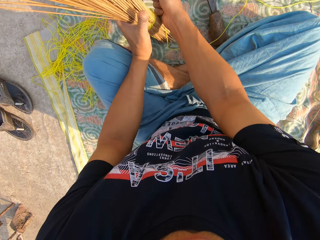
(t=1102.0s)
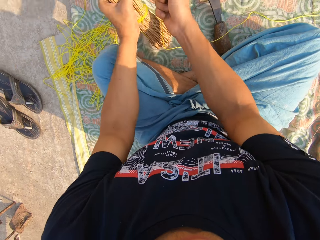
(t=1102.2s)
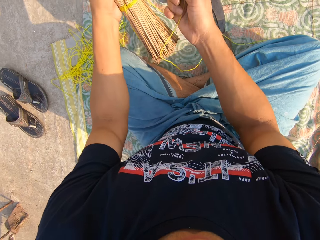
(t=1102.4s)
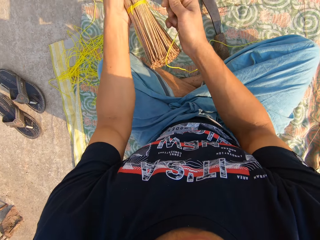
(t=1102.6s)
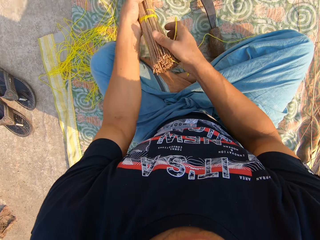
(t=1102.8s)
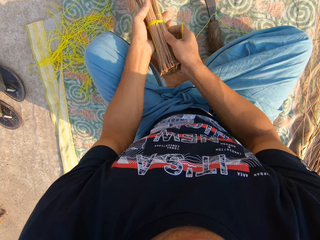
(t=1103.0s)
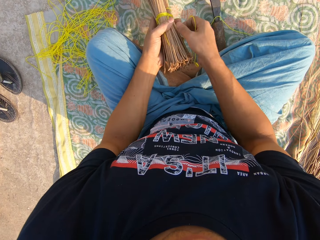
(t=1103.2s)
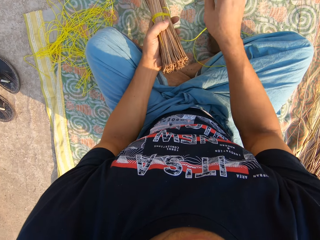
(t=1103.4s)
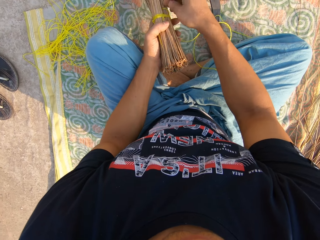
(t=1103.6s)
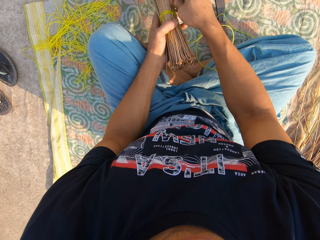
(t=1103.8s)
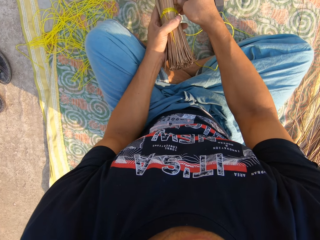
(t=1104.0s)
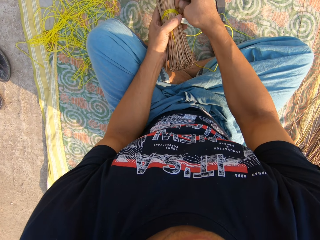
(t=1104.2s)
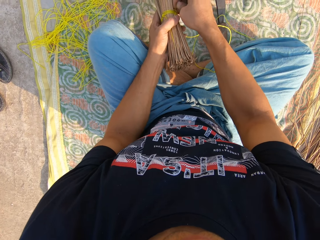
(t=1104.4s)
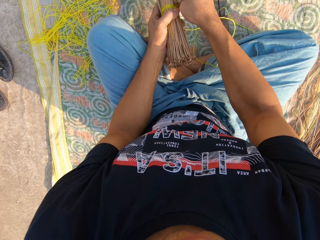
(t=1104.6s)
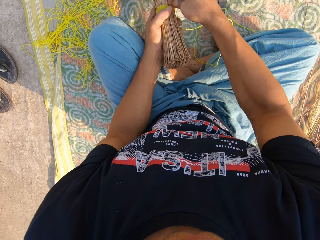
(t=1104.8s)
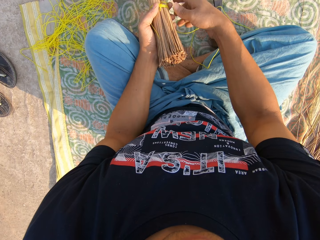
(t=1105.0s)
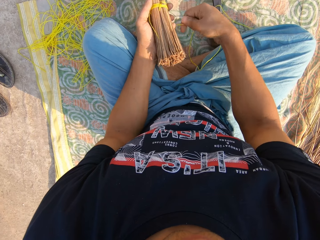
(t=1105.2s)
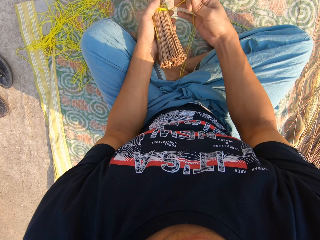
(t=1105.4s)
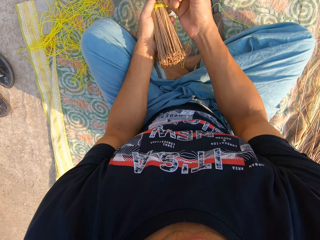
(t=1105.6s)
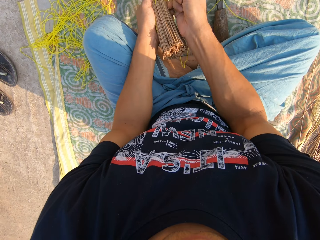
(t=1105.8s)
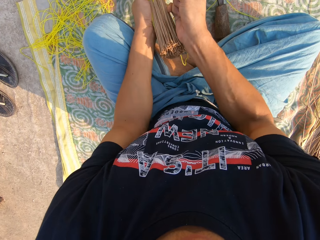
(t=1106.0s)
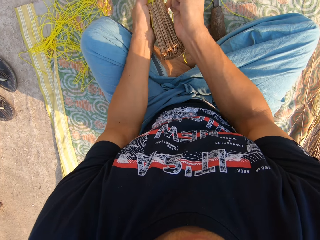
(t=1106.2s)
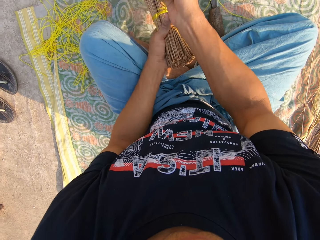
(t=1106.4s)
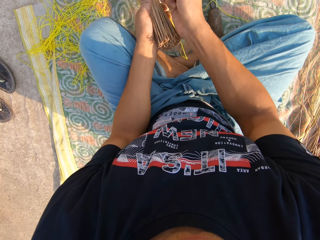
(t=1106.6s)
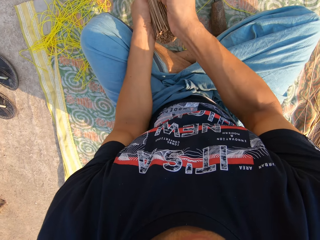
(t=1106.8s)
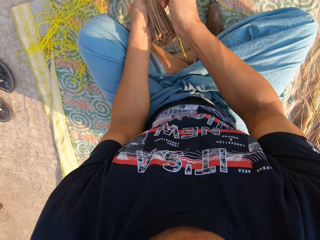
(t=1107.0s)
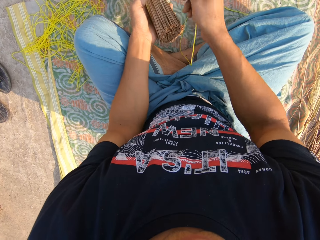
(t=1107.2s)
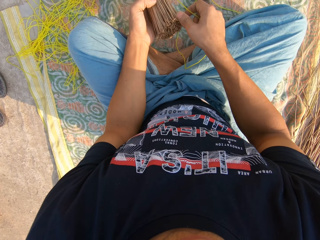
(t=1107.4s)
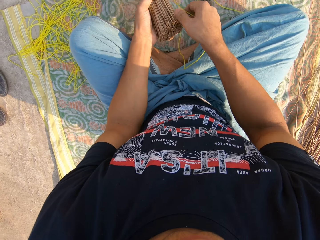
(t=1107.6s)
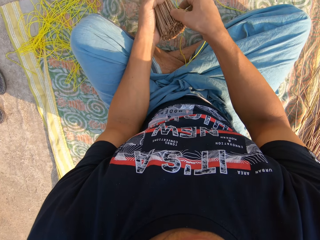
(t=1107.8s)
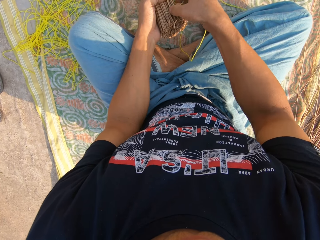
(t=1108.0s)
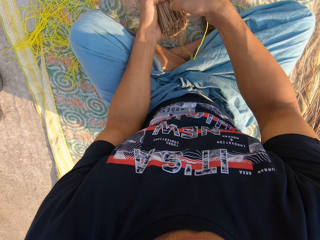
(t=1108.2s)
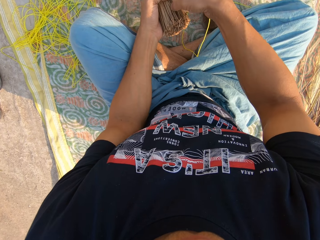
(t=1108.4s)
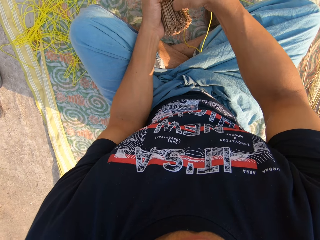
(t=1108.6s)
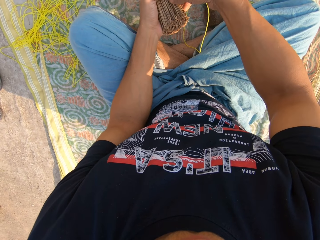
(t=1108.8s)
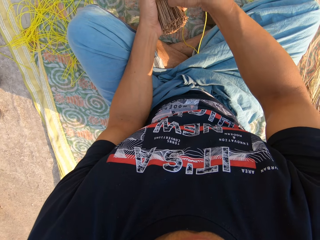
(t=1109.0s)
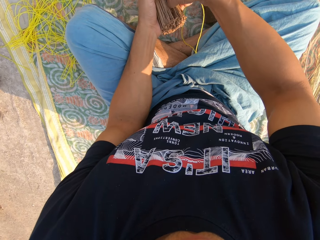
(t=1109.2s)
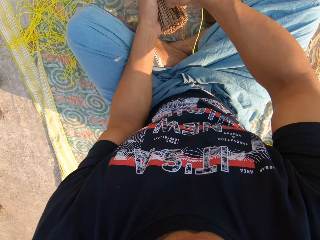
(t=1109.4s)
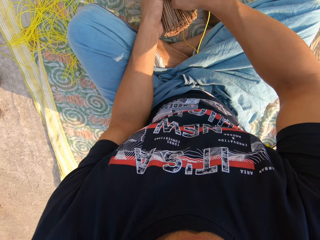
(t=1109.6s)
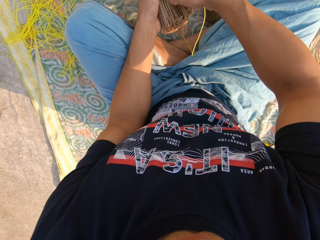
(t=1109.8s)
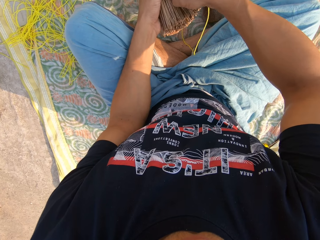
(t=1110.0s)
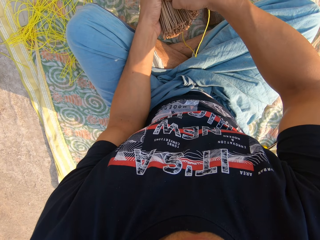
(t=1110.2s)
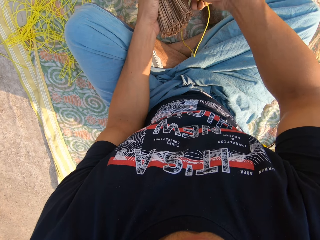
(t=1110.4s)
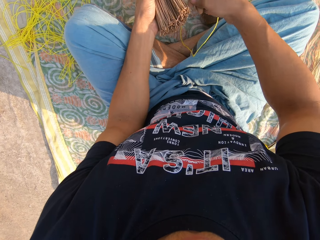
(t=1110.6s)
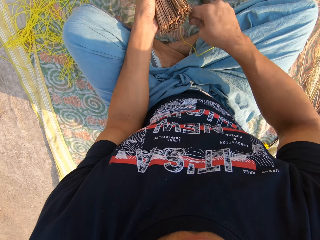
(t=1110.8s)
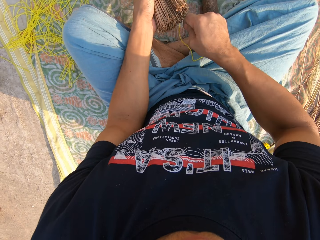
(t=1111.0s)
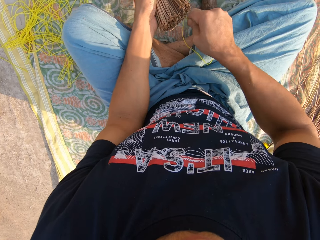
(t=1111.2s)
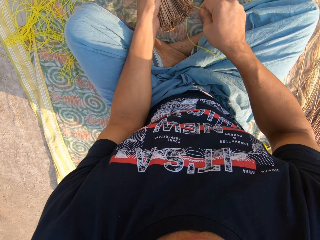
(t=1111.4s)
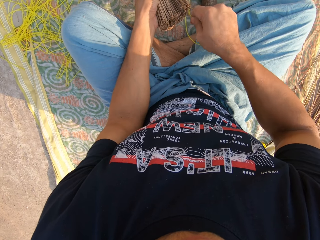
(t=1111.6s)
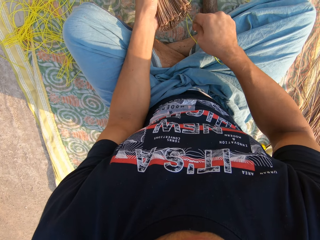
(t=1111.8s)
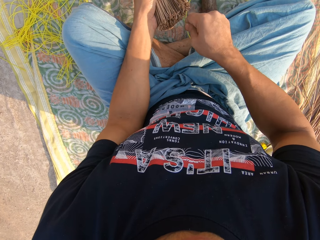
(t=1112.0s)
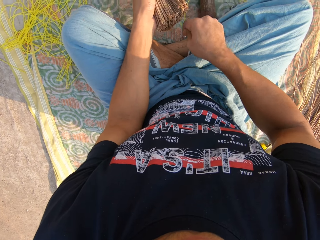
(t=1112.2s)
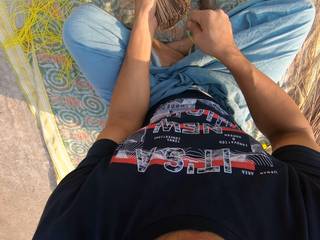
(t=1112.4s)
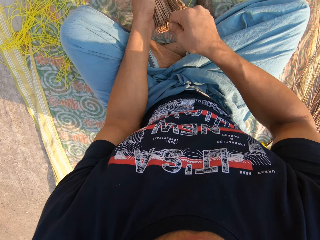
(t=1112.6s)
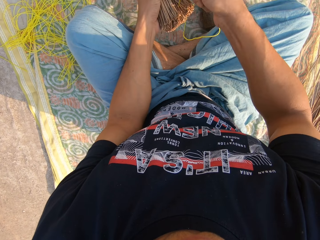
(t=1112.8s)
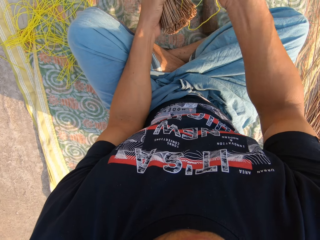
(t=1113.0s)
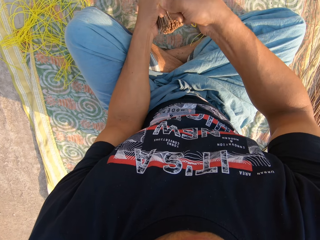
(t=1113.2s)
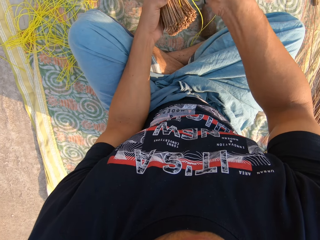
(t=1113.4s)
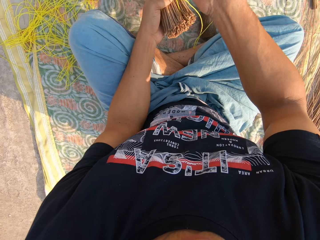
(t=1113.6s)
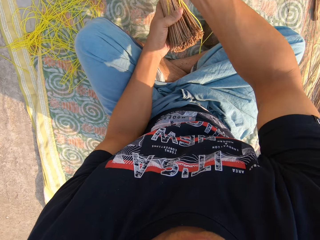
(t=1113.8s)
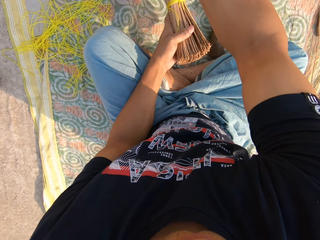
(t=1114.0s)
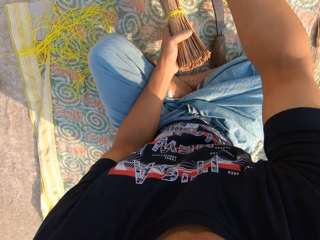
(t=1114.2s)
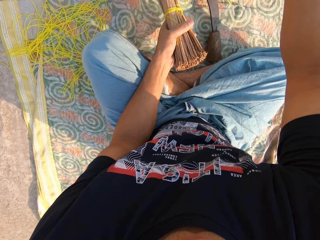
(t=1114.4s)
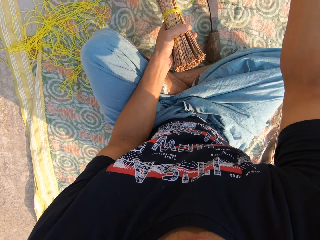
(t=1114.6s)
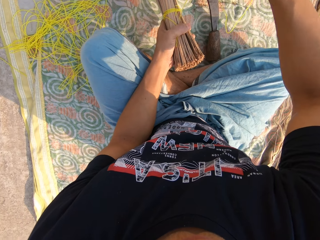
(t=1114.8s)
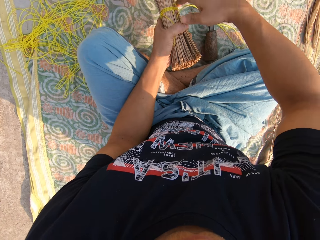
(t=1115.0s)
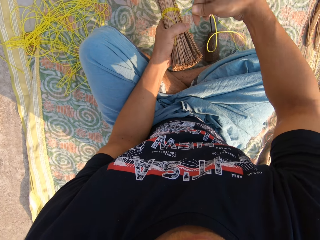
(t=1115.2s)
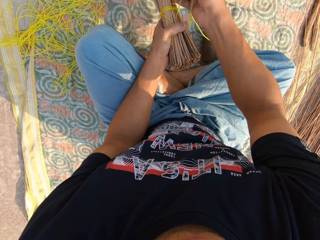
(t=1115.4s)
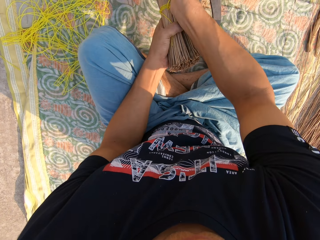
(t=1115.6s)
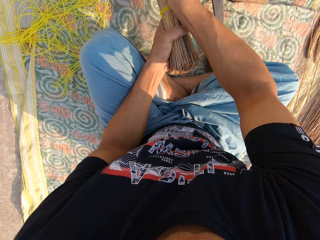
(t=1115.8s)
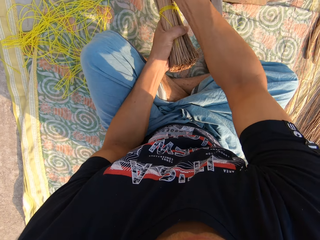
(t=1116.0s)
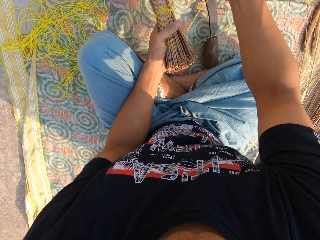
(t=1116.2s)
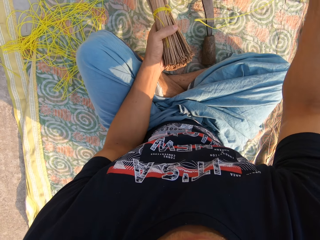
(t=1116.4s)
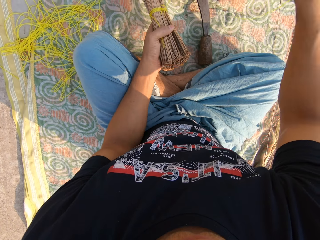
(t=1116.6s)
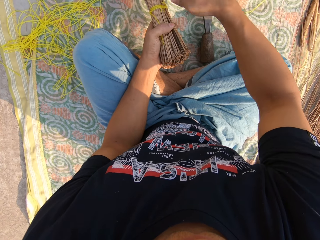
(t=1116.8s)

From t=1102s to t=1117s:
The camera wearer carries the broom from the ground with his left hand. He pulls on the rope with his hand. He tightens the rope around the broom with his right hand. He separates the broomsticks with his hands. He ties the rope on the broomsticks. He pulls on the rope with his hand.

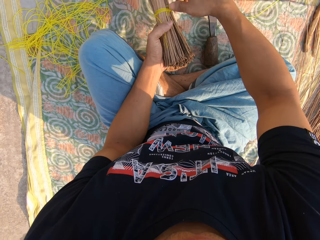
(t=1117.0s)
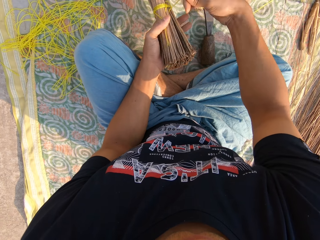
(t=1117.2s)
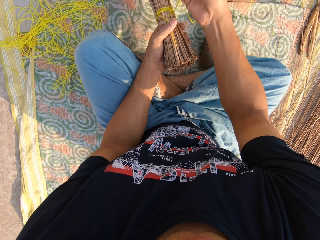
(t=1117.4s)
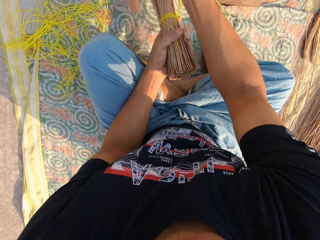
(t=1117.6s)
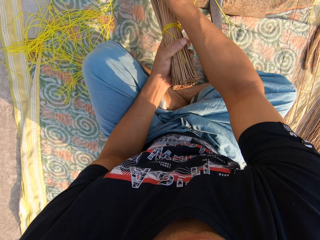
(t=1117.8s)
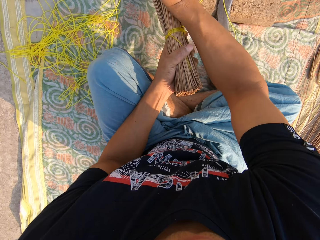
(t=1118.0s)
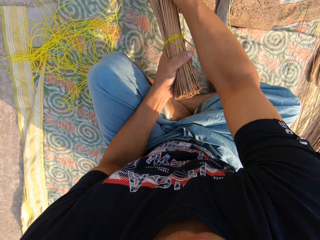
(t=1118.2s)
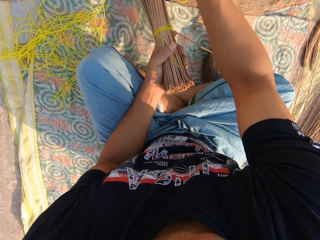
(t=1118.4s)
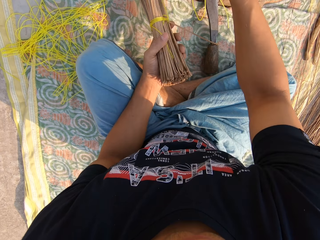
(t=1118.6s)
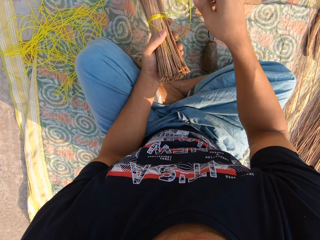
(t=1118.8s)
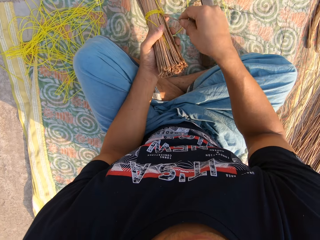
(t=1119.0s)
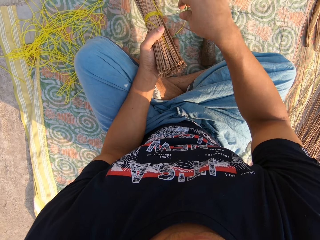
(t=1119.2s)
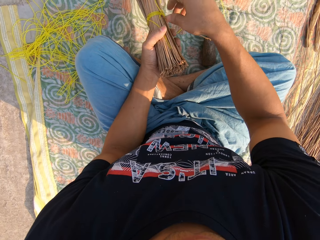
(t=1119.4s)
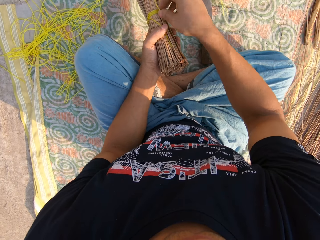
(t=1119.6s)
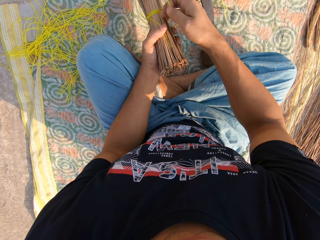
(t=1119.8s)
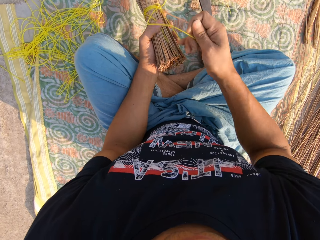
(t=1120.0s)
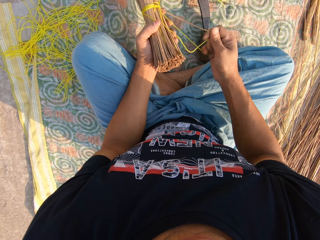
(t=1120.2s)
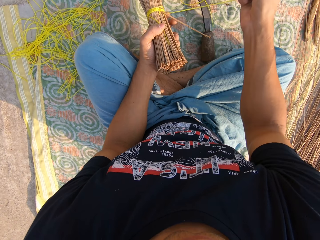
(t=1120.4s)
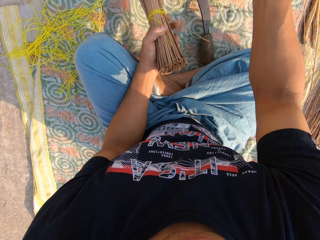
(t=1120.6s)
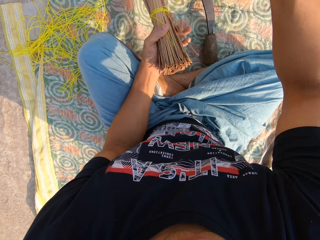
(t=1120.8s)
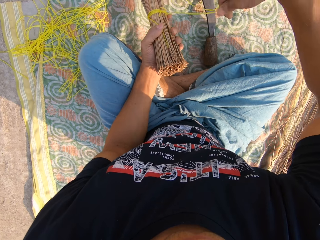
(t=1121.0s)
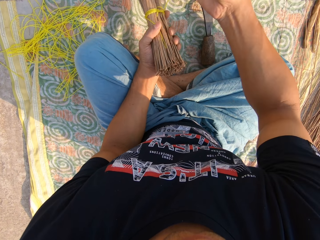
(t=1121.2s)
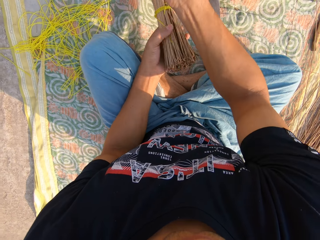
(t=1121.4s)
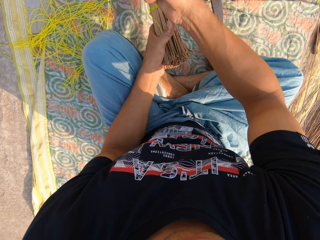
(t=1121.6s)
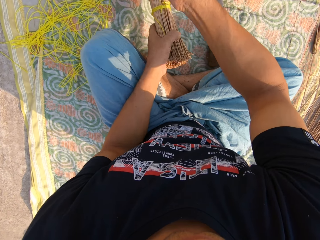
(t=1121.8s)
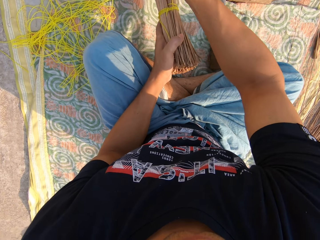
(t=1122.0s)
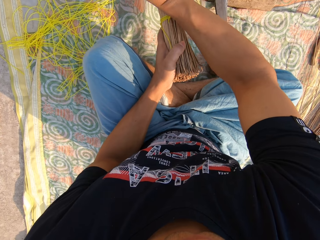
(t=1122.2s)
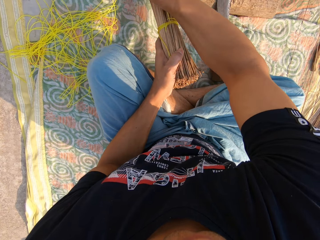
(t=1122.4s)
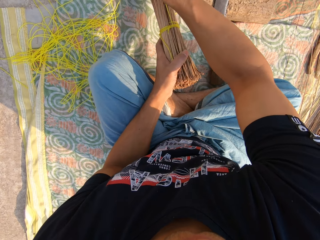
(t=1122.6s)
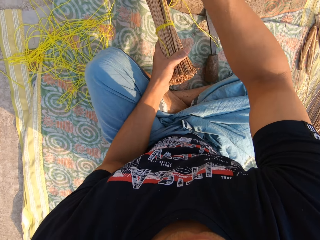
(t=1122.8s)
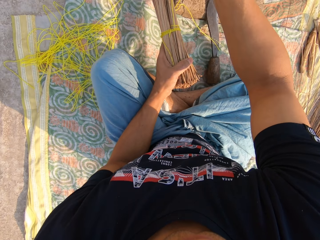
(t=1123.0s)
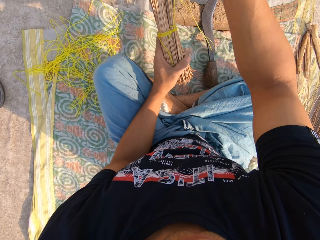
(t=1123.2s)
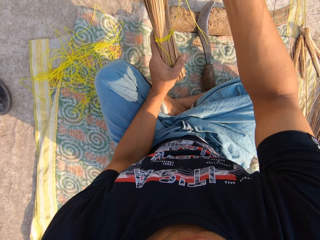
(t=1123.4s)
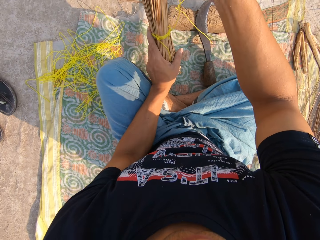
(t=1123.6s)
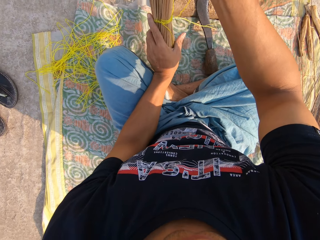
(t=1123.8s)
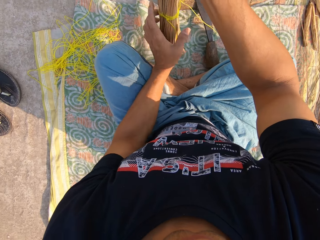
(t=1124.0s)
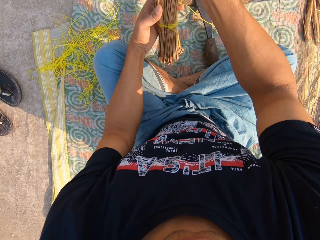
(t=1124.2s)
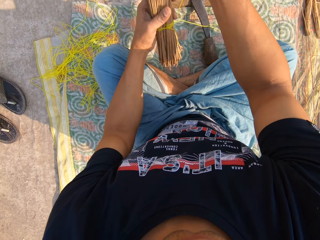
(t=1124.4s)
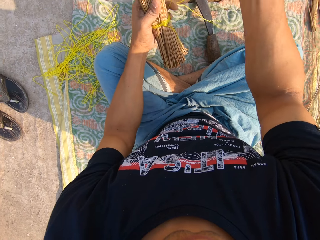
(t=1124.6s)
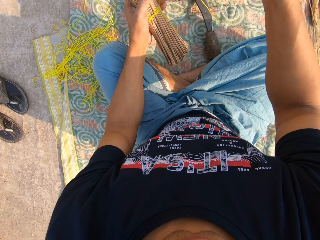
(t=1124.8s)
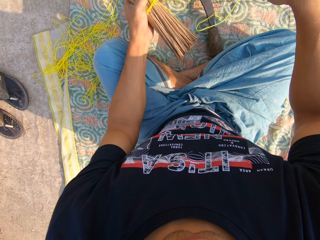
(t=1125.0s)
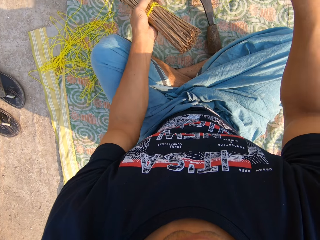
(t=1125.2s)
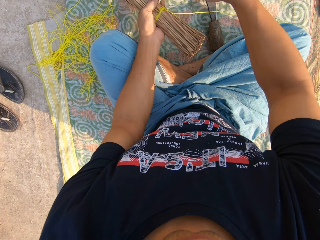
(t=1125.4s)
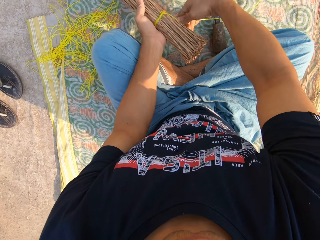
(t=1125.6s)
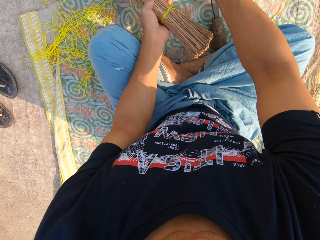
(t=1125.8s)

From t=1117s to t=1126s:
The camera wearer rotates the broomstick.
